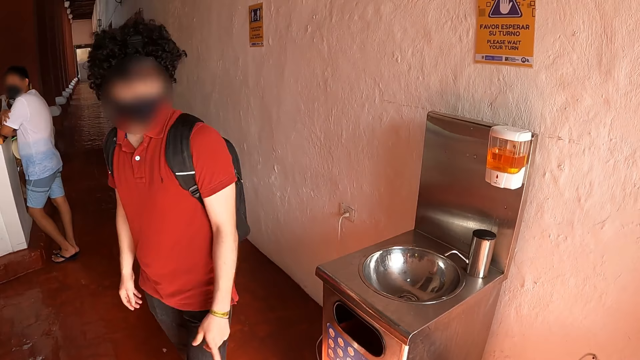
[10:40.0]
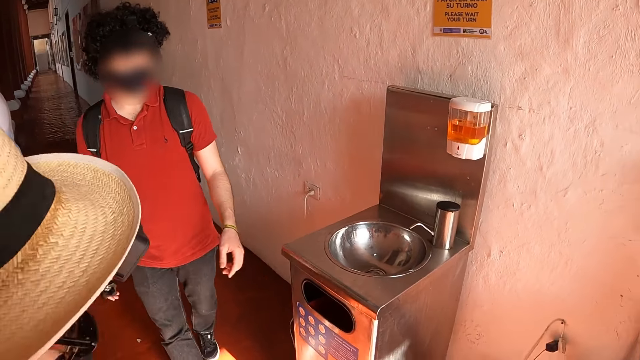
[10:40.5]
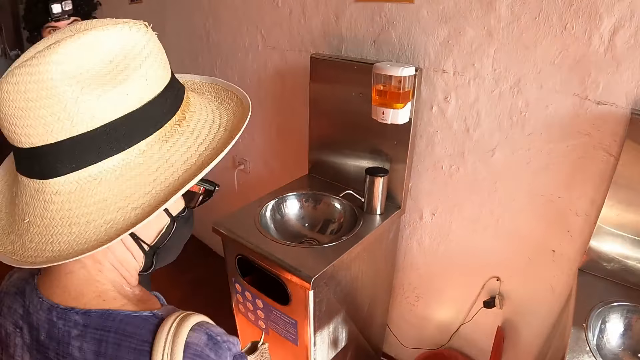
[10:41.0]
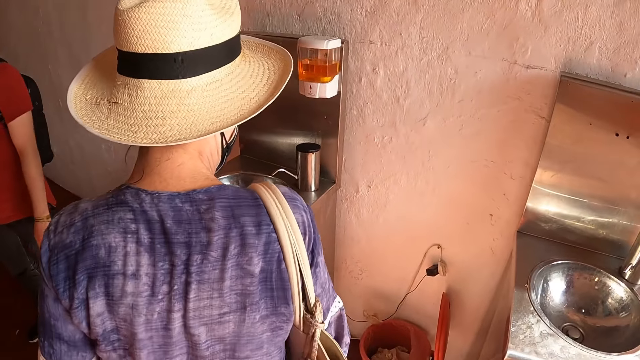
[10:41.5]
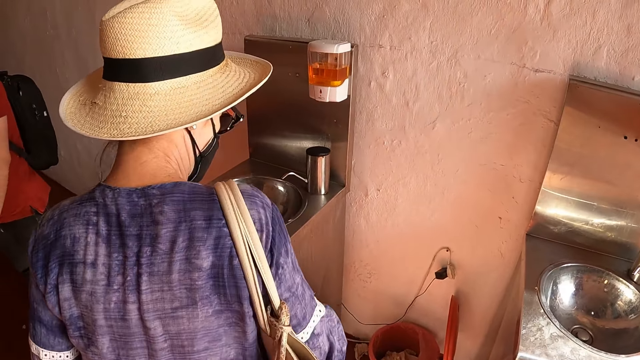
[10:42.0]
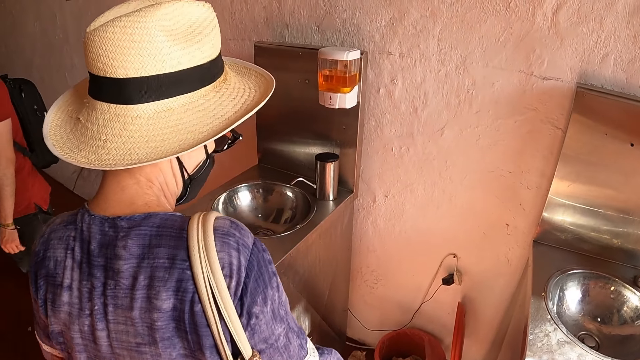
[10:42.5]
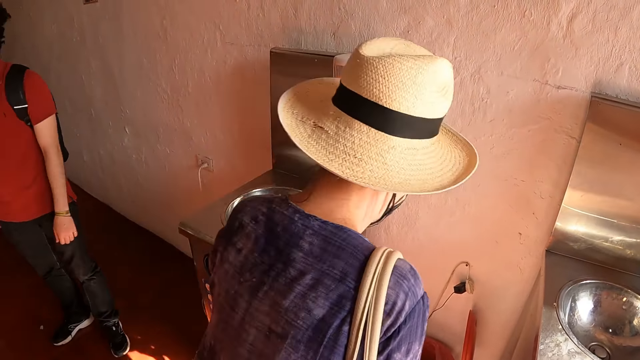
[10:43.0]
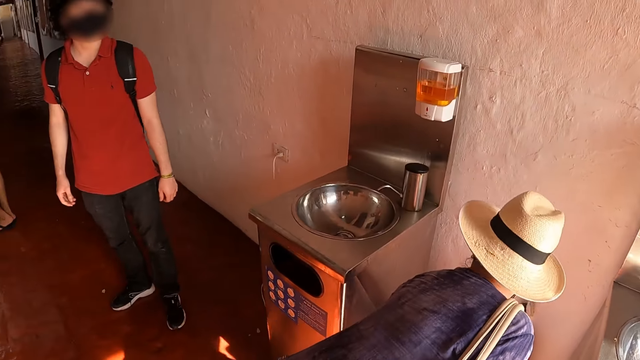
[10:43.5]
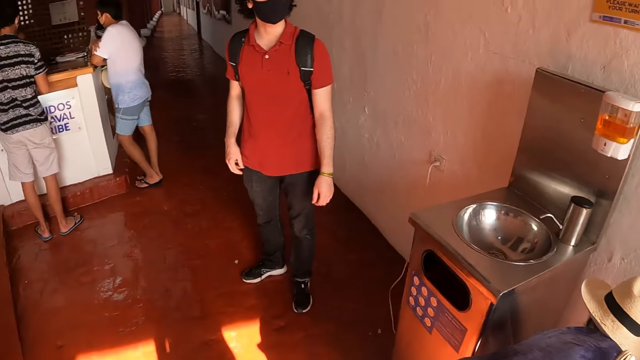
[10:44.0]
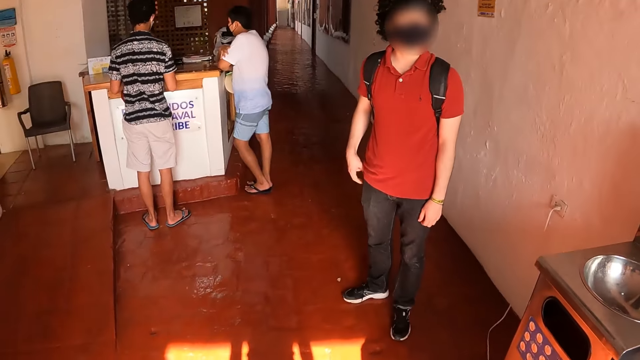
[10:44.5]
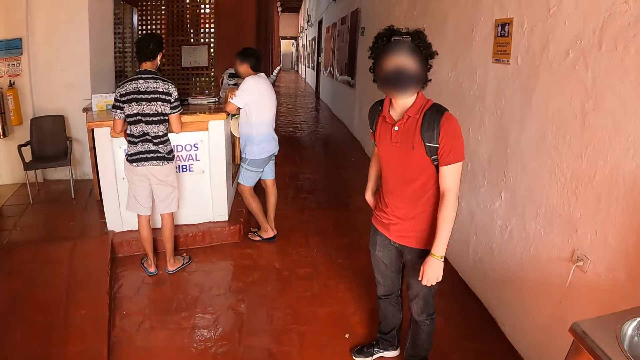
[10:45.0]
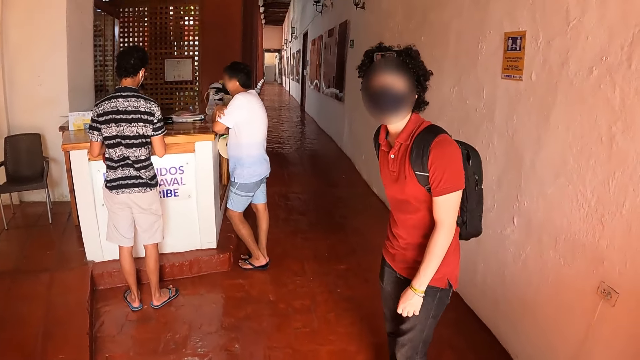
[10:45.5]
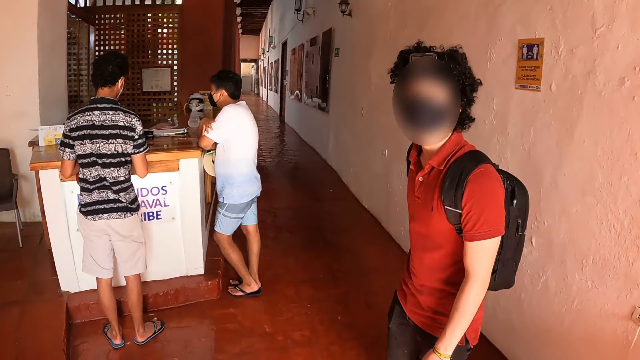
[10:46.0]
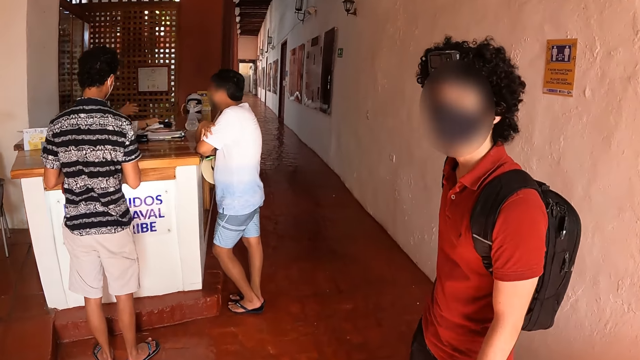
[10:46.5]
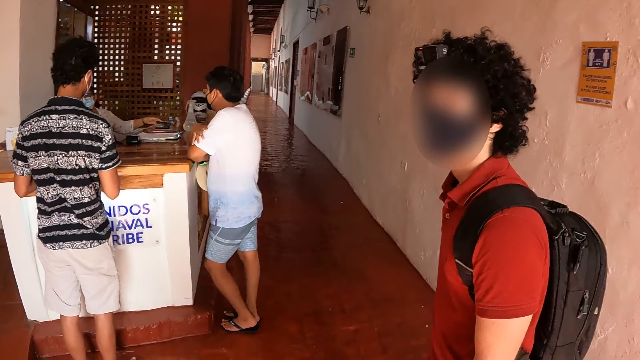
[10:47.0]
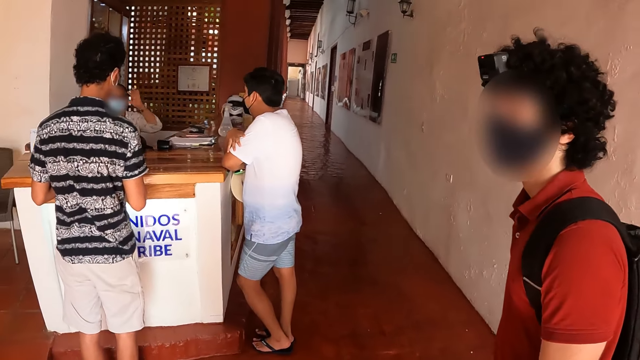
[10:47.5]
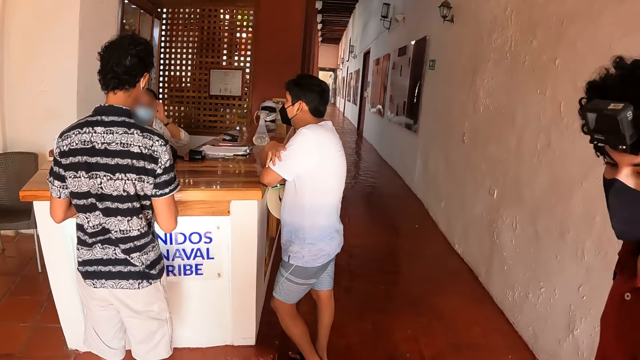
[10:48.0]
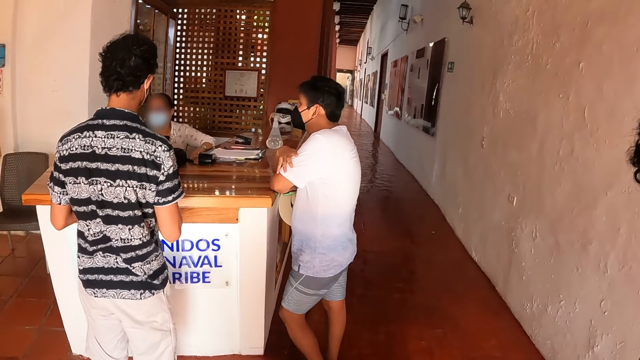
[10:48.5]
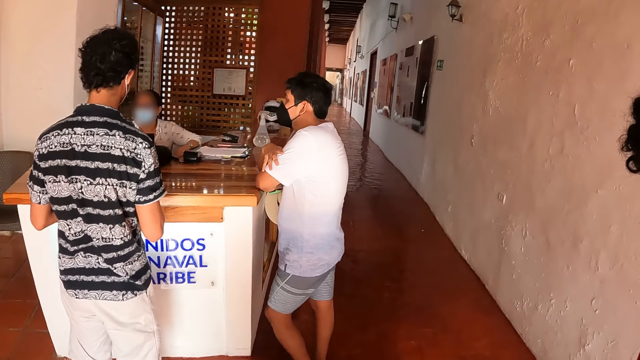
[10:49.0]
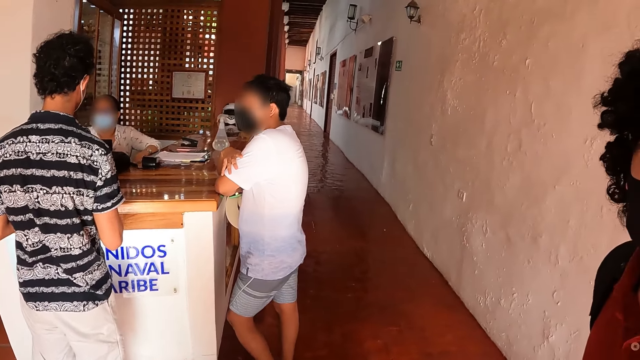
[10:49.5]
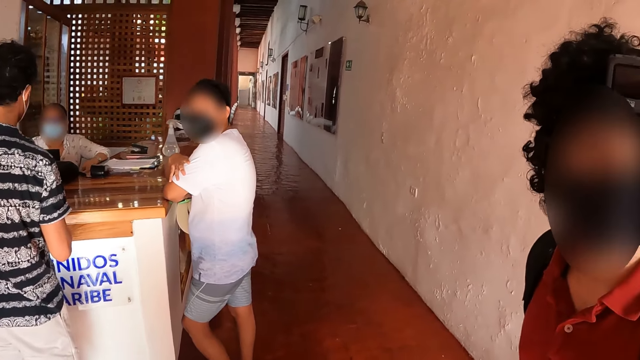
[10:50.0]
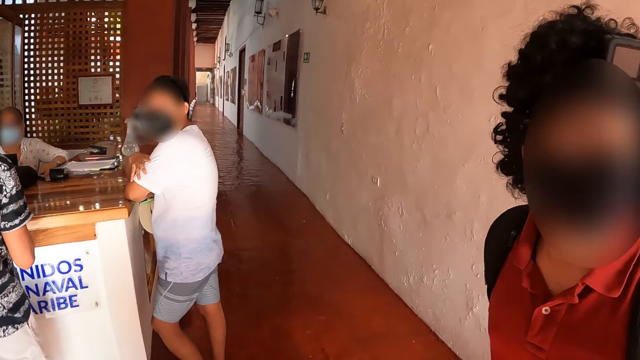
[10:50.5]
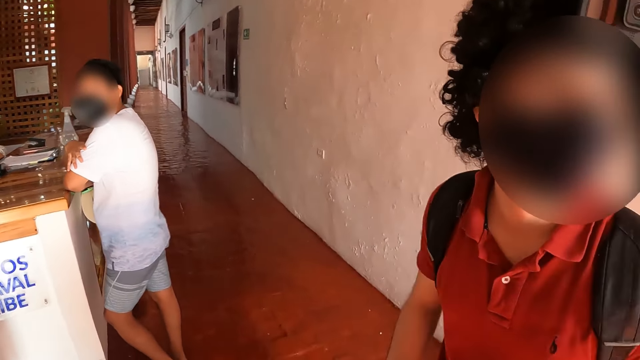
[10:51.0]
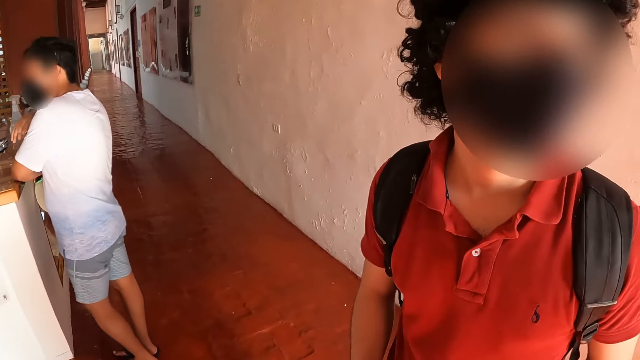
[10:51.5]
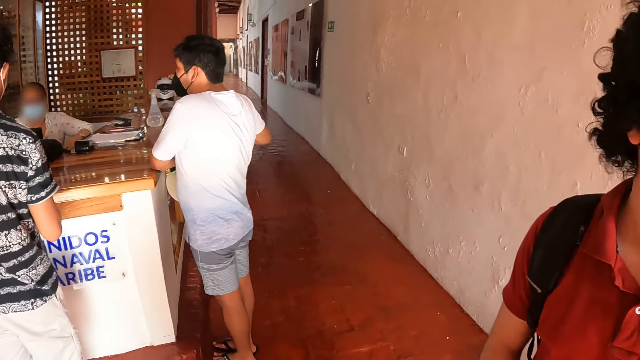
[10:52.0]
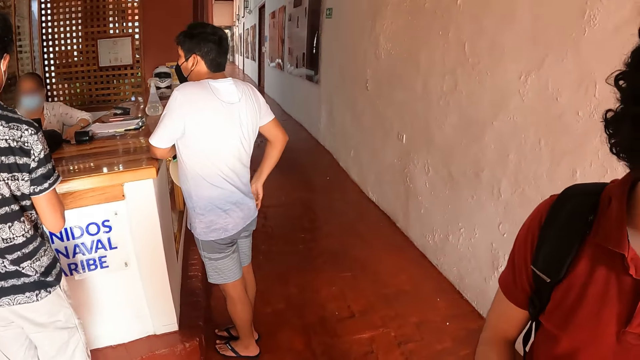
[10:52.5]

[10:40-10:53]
The camera wearer walks around. They stop walking.

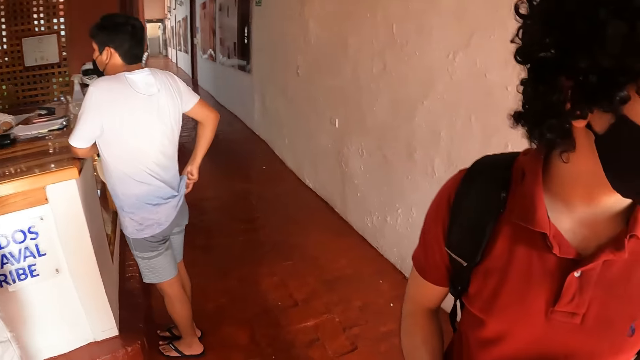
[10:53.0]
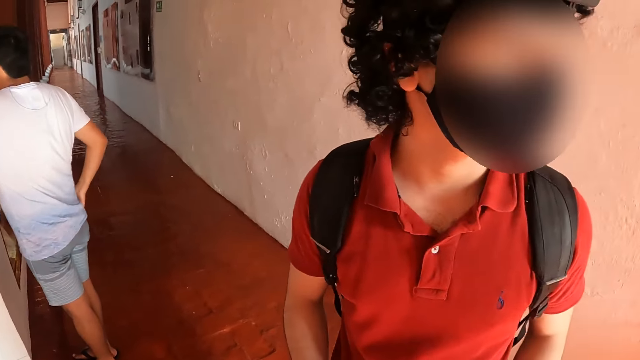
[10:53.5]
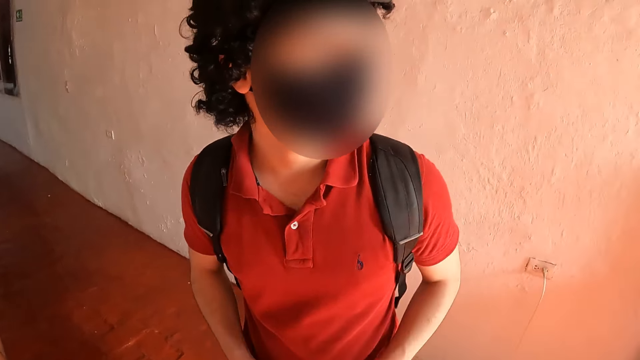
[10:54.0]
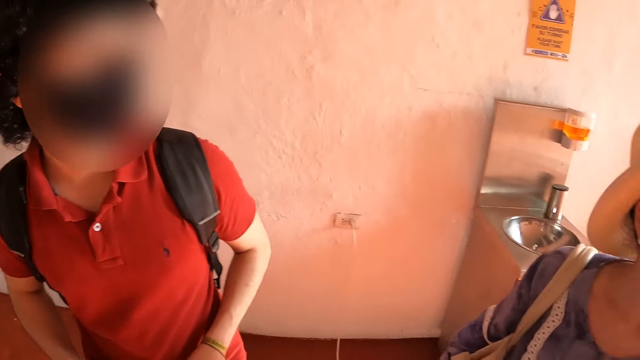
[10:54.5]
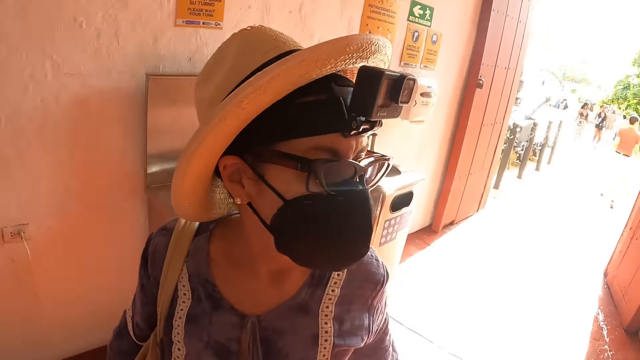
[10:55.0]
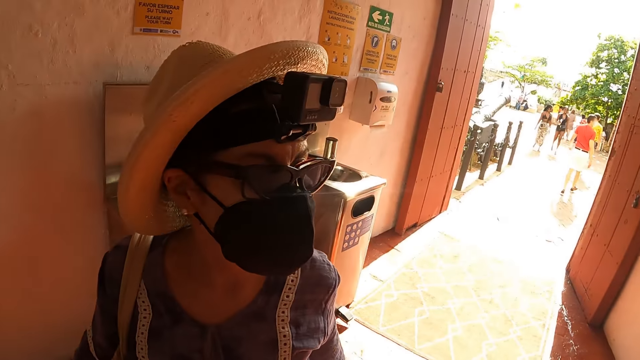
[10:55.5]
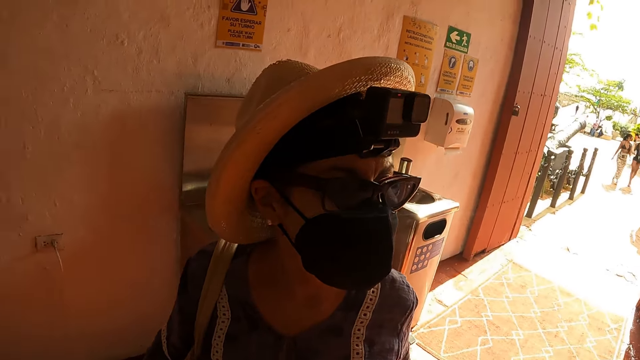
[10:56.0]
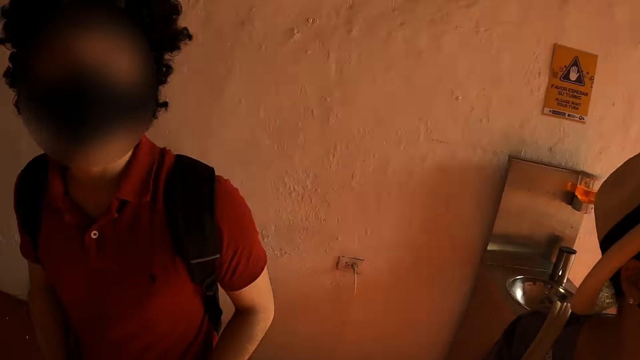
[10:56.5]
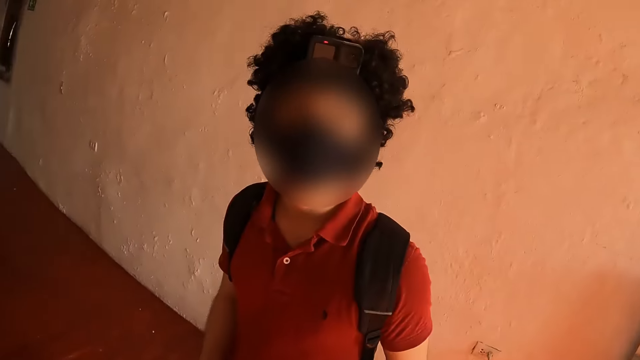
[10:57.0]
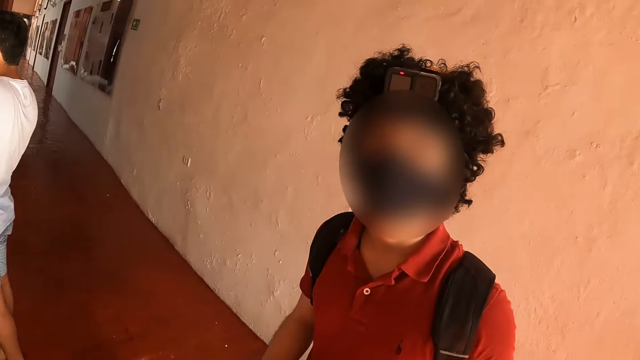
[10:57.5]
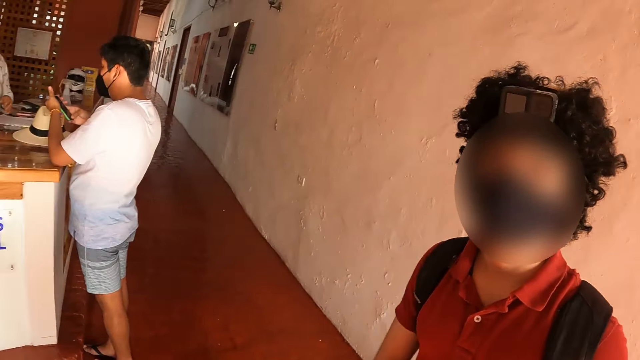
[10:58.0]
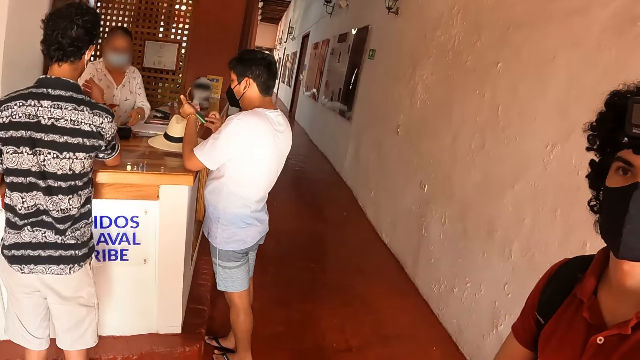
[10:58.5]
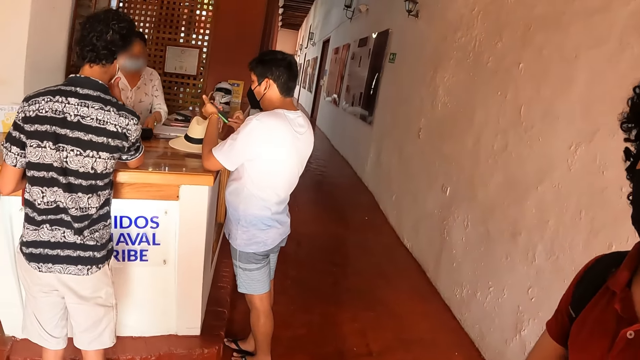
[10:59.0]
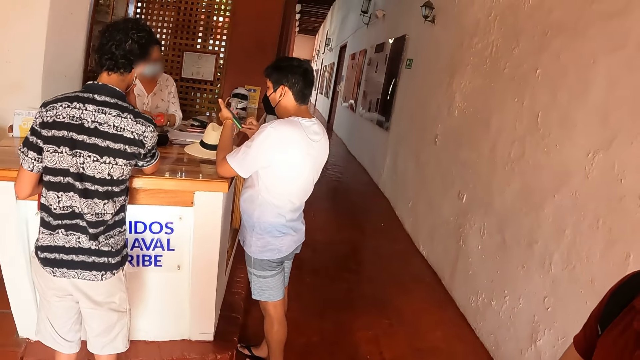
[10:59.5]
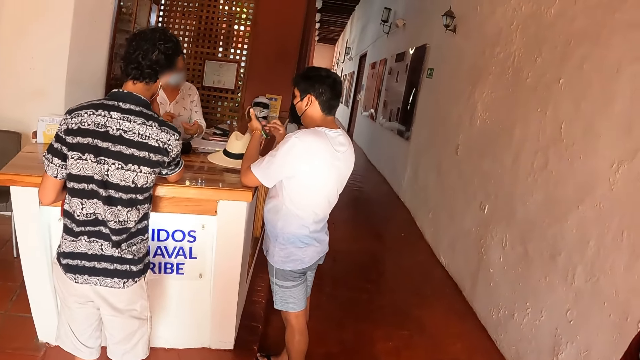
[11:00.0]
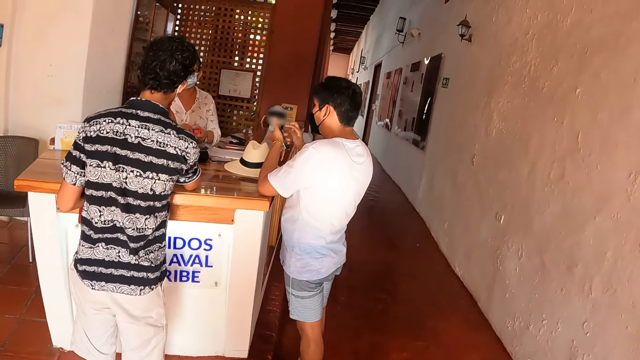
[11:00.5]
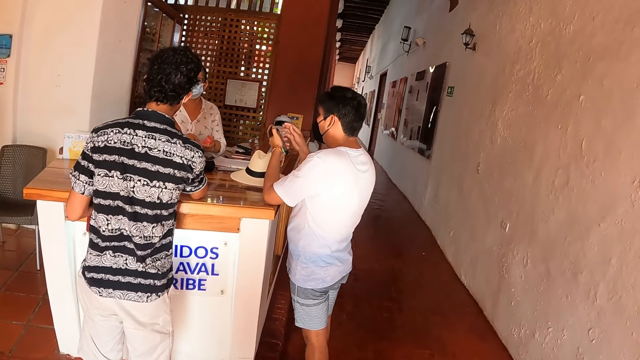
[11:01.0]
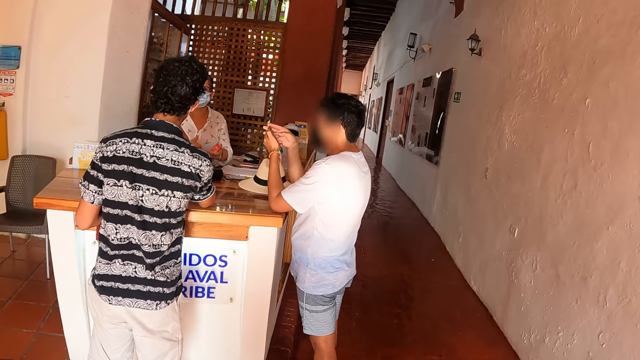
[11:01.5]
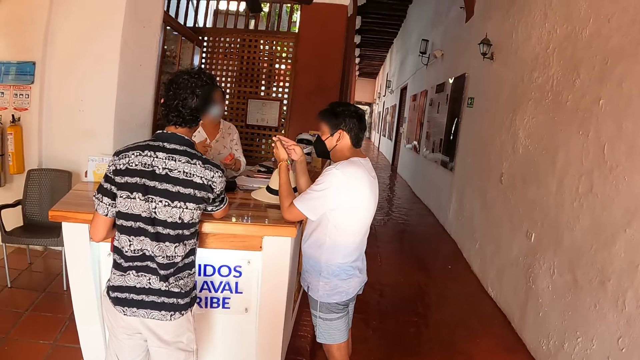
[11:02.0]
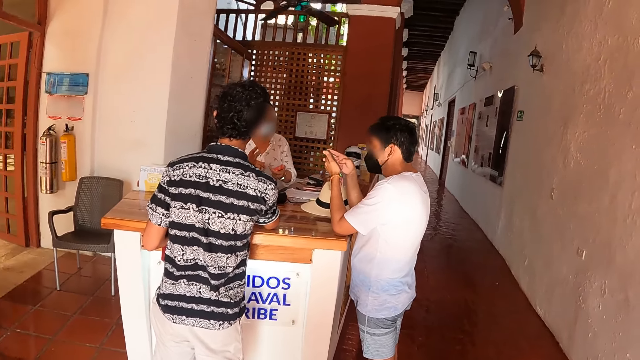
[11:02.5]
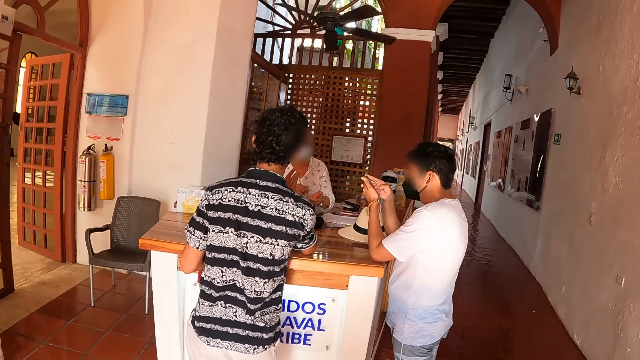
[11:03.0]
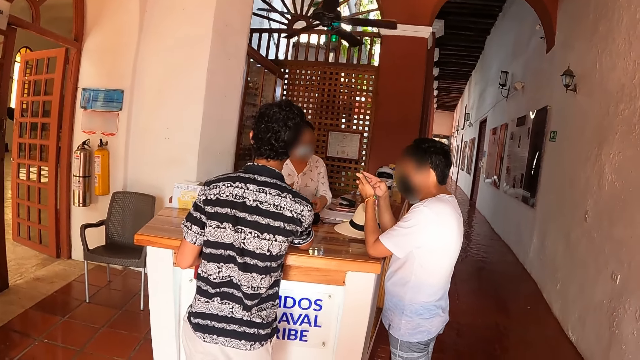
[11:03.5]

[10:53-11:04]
The camera wearer looks around.
